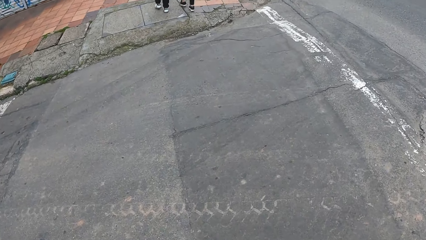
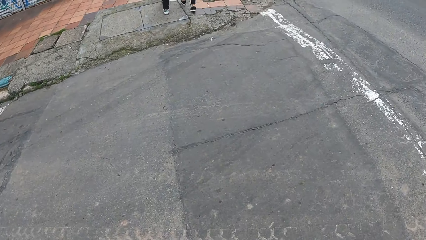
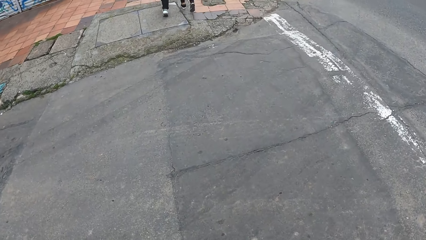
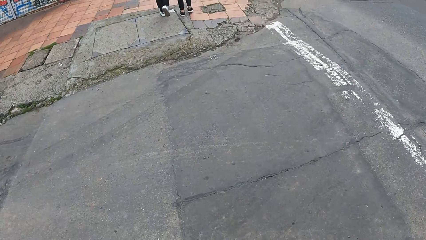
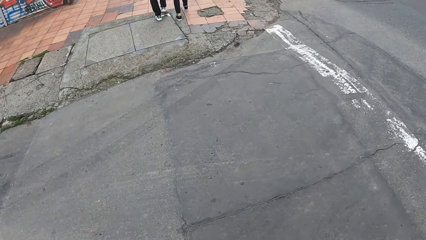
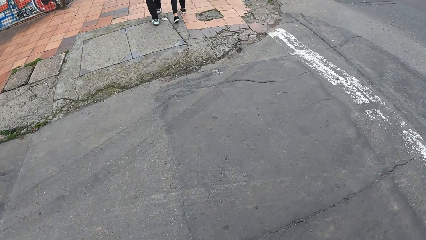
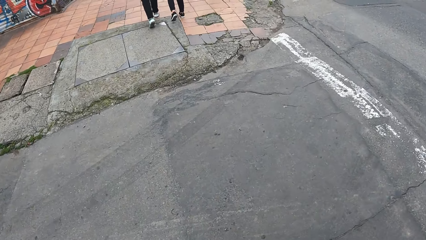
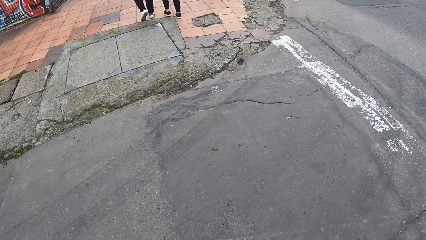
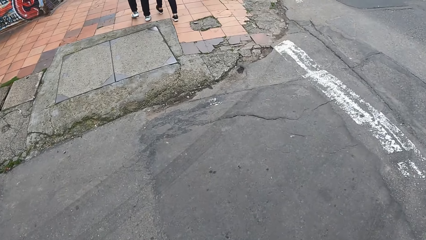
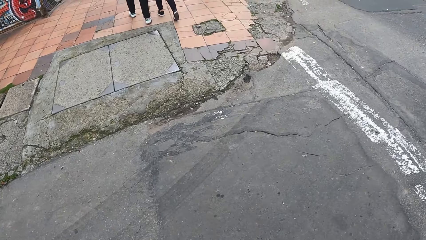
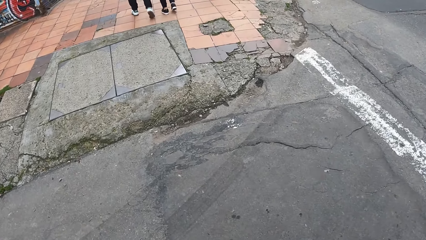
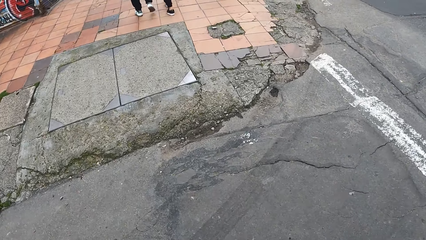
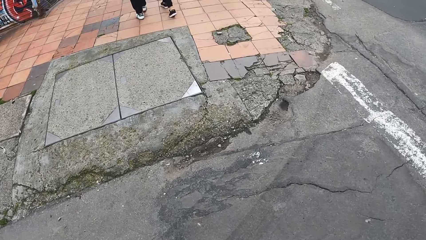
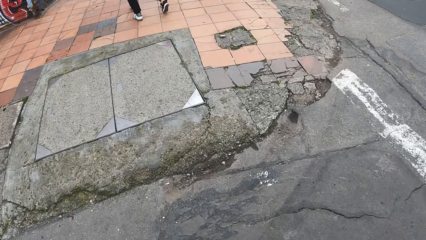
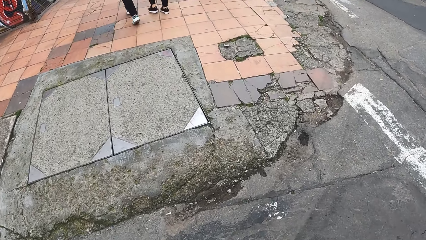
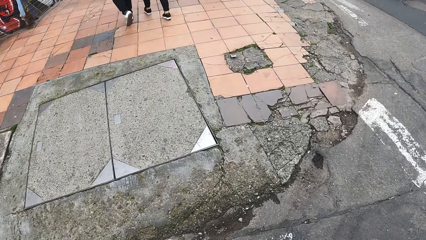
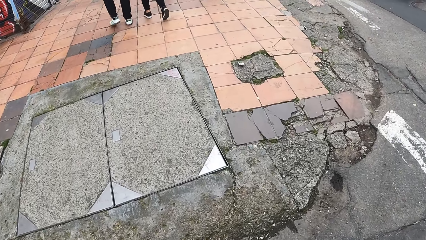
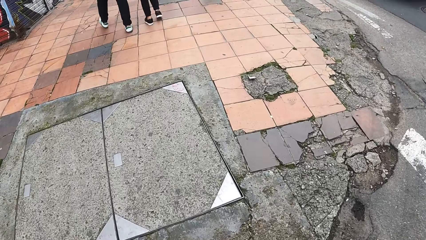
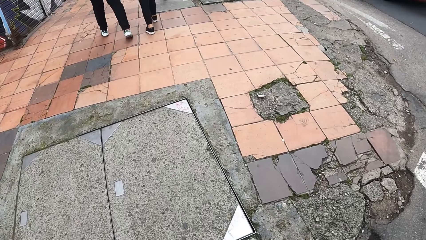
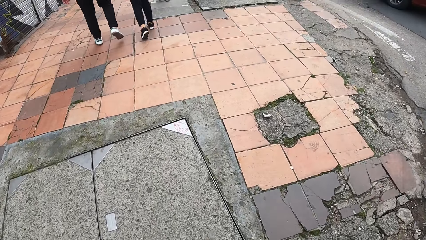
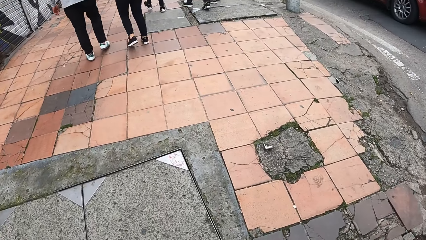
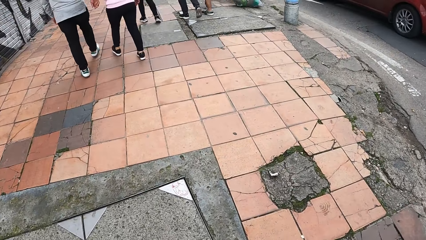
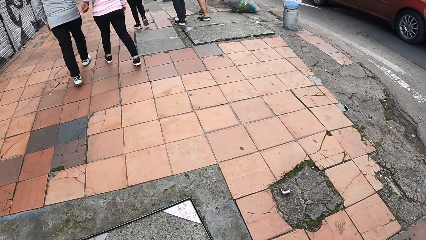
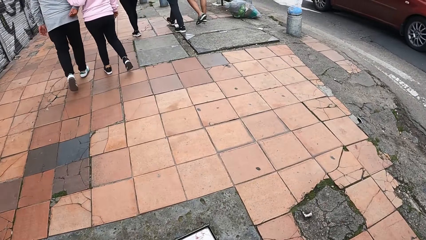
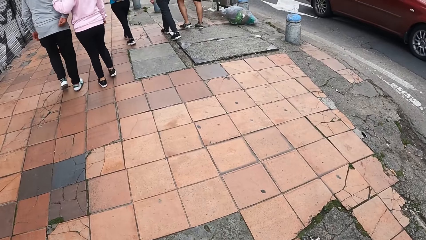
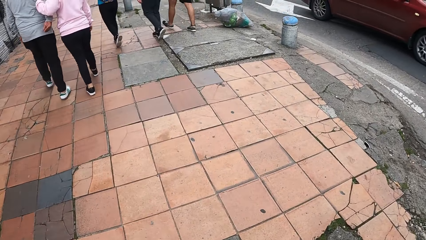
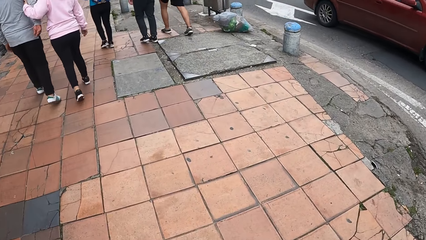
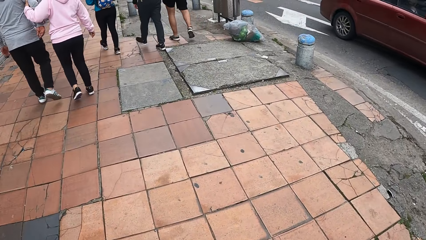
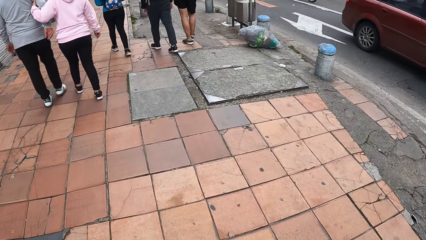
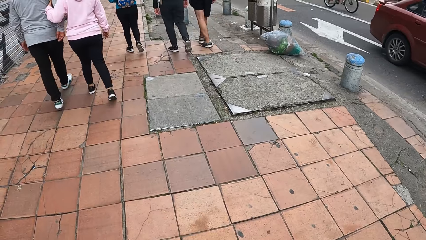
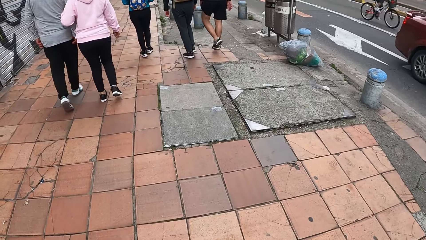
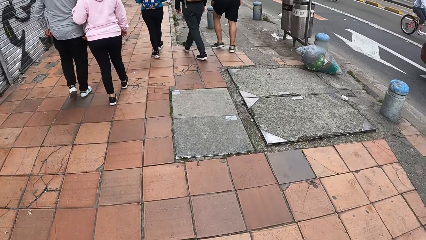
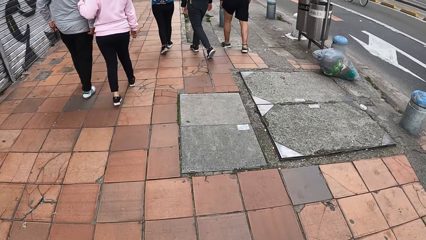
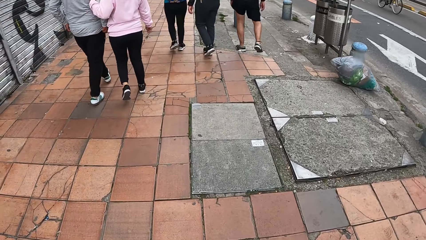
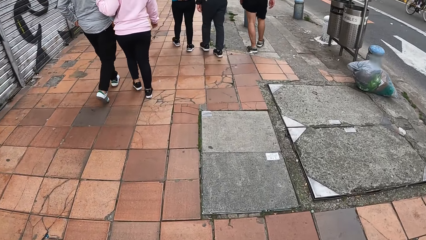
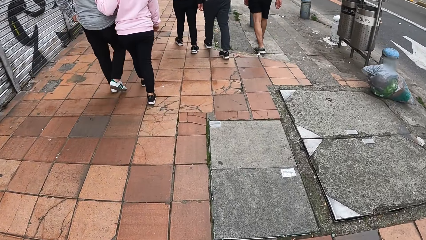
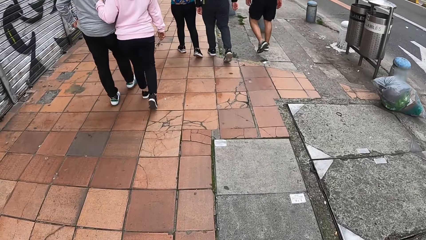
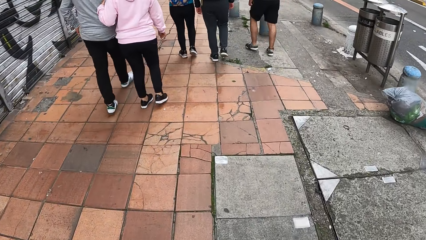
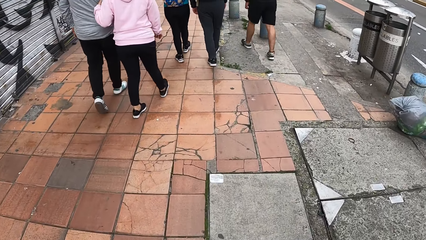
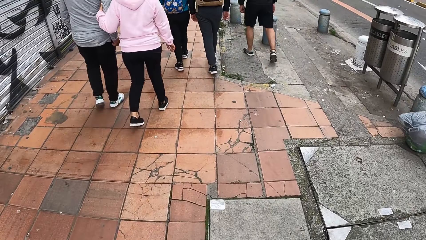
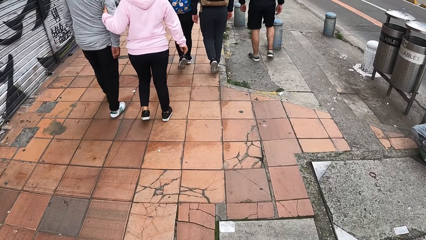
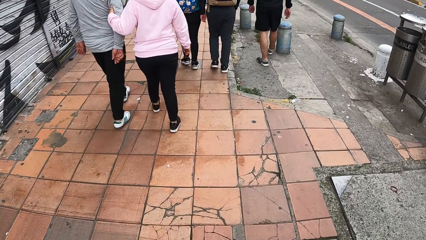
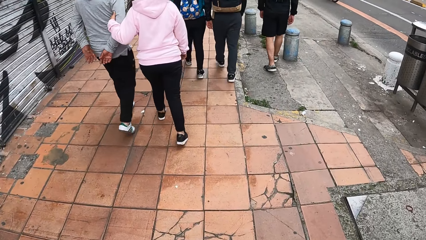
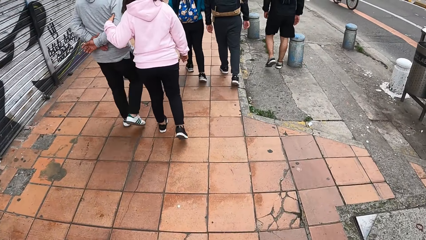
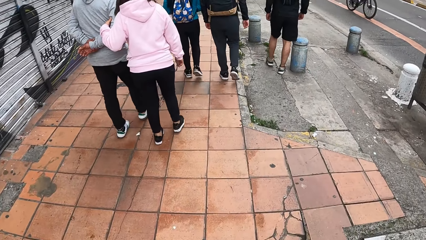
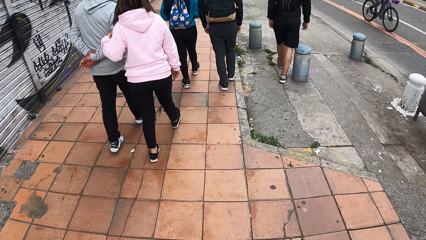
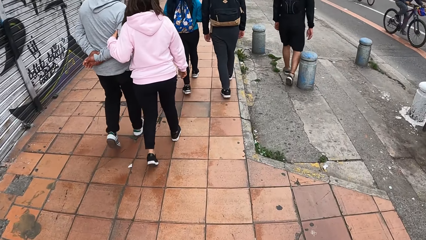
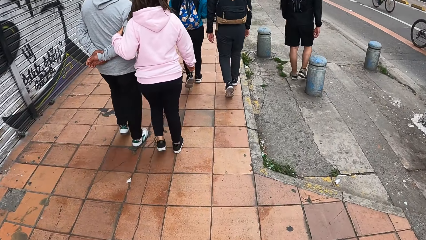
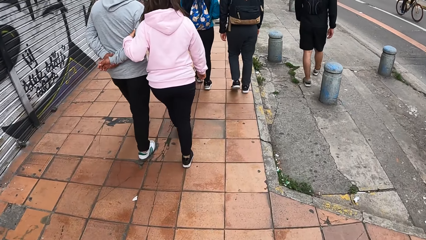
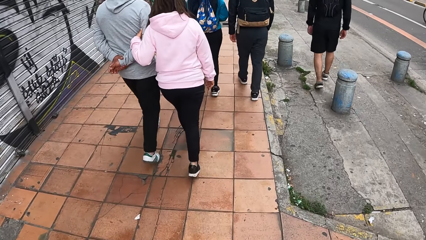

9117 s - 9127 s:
The camera wearer walks by the roadside.

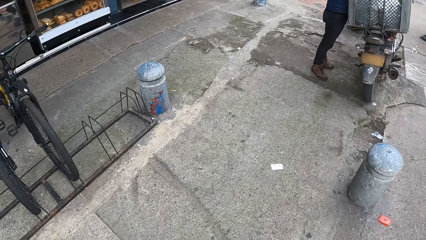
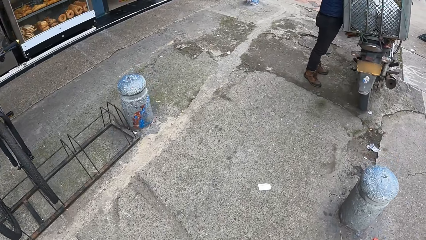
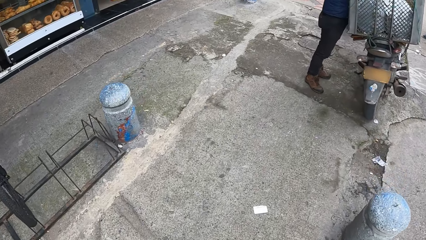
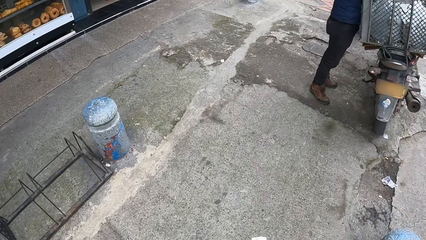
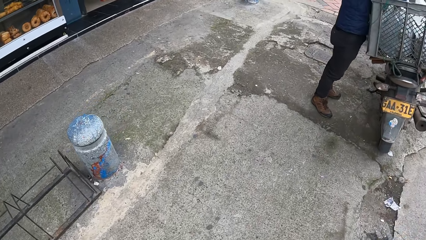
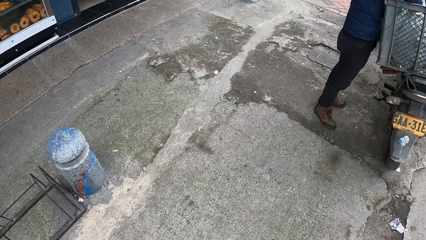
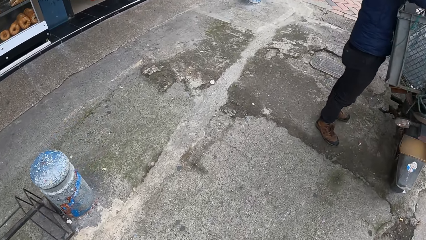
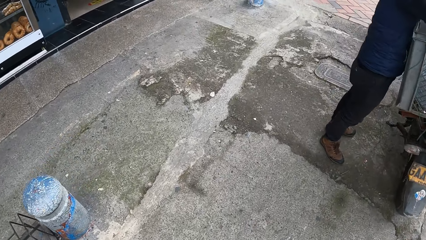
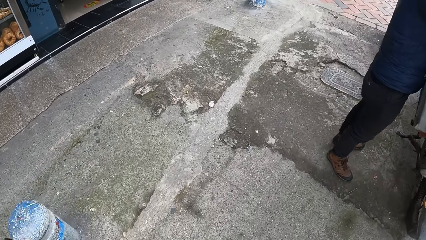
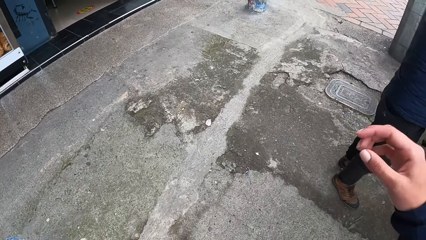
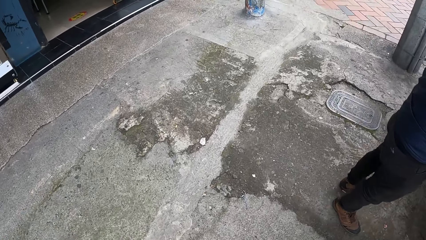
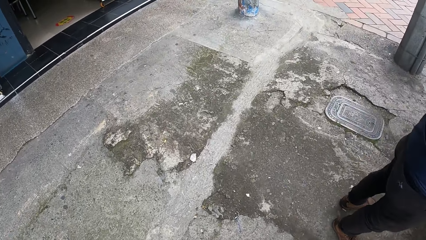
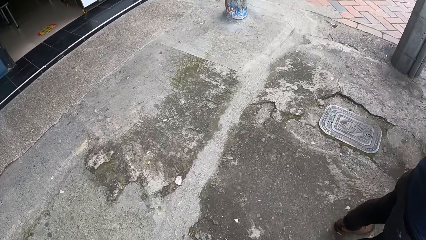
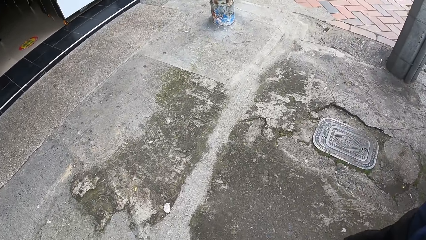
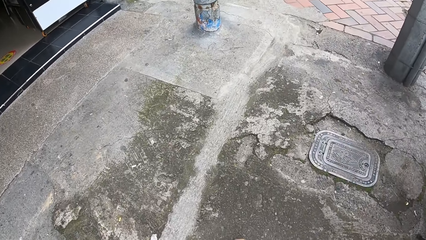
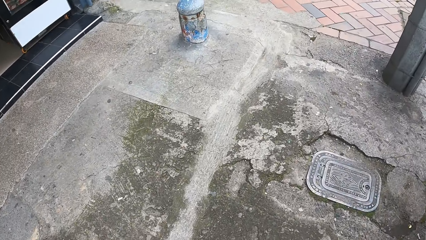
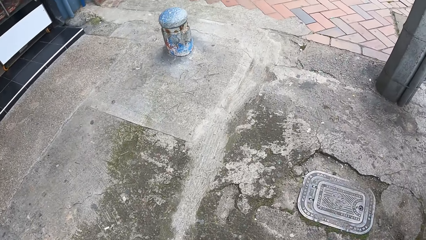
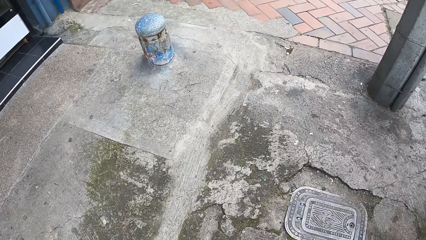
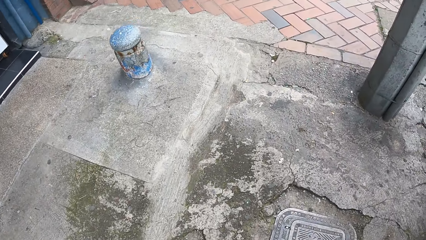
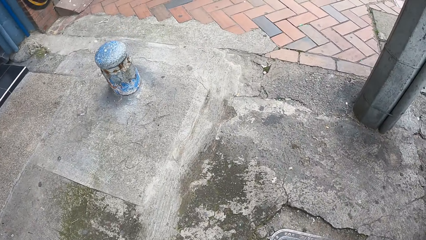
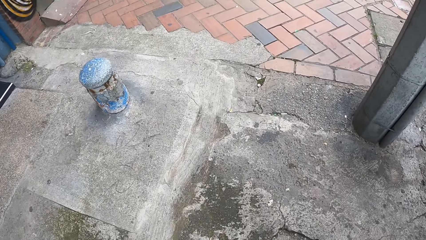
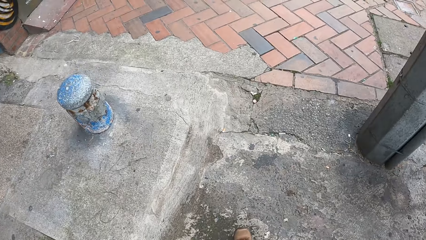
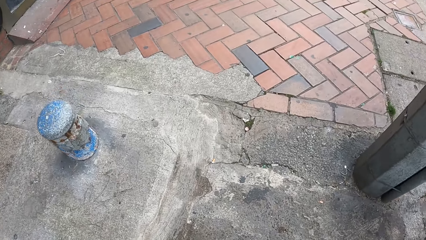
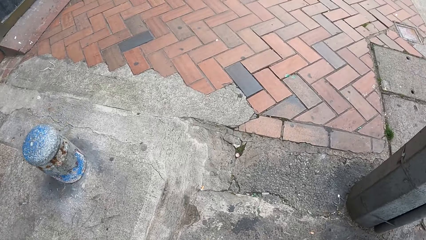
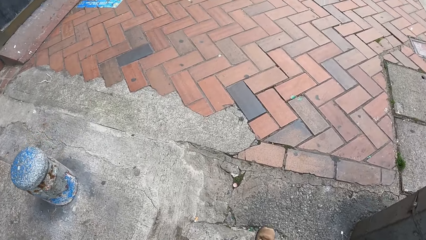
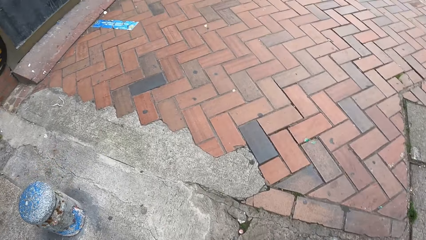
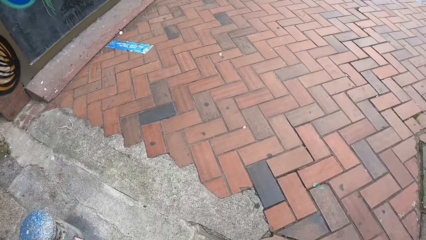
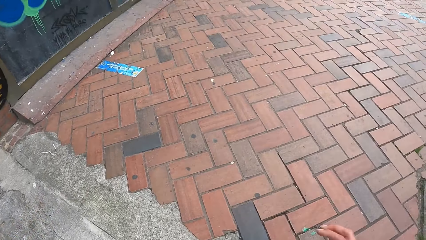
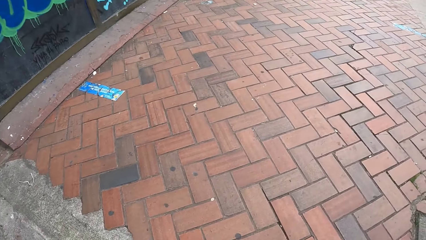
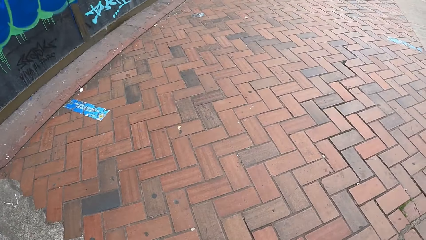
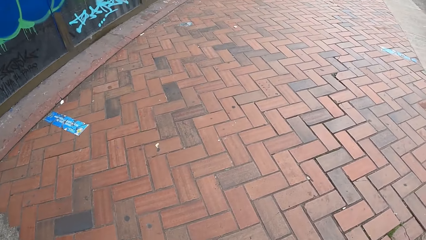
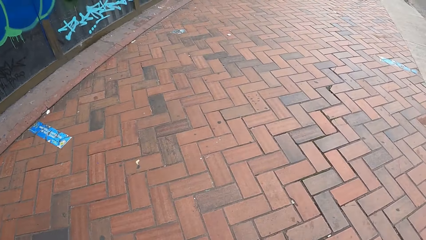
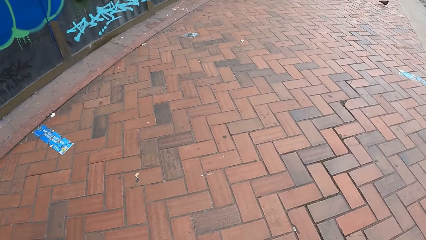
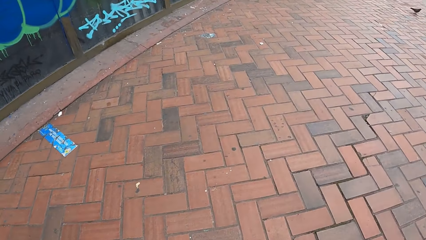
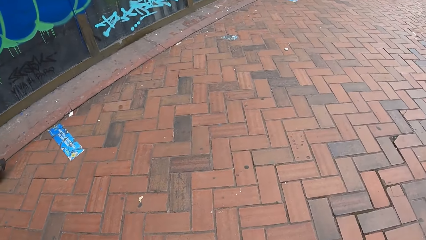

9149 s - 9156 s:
The camera wearer touches his head with his right hand.
